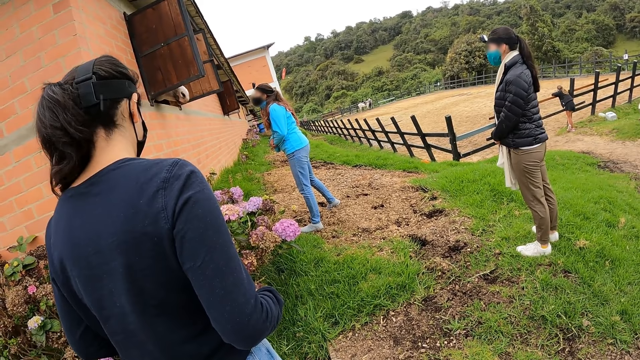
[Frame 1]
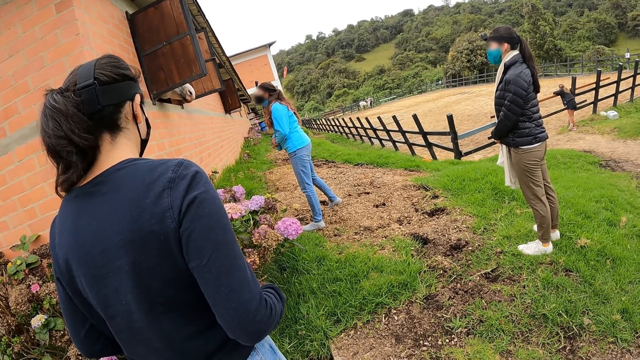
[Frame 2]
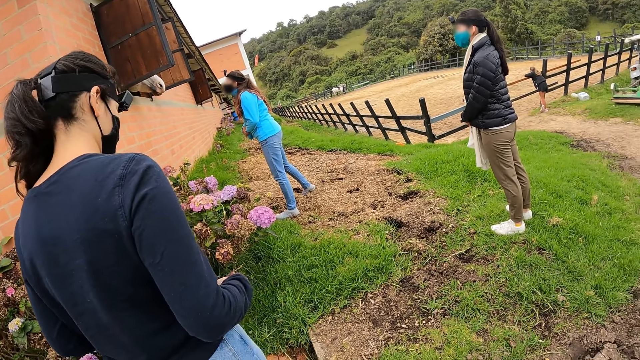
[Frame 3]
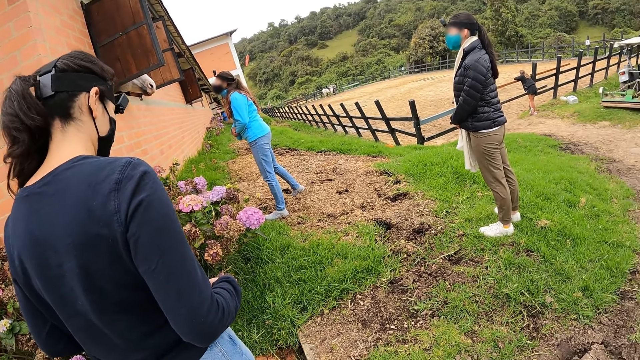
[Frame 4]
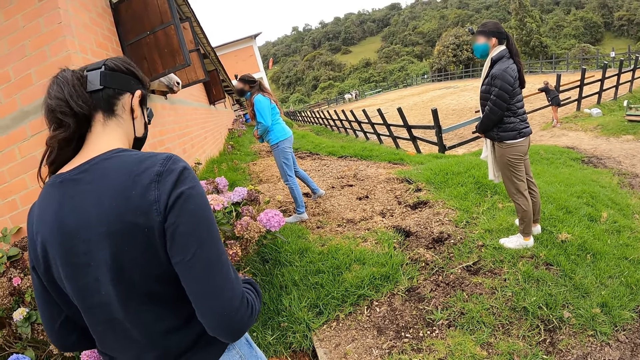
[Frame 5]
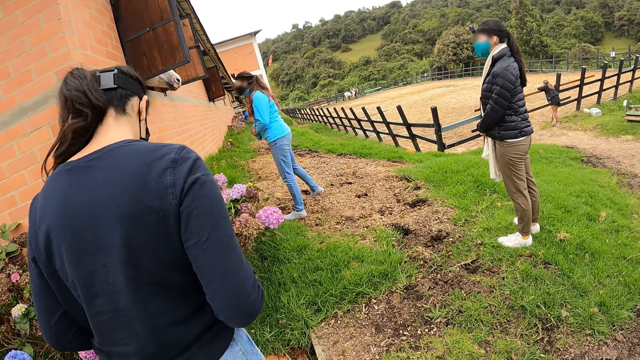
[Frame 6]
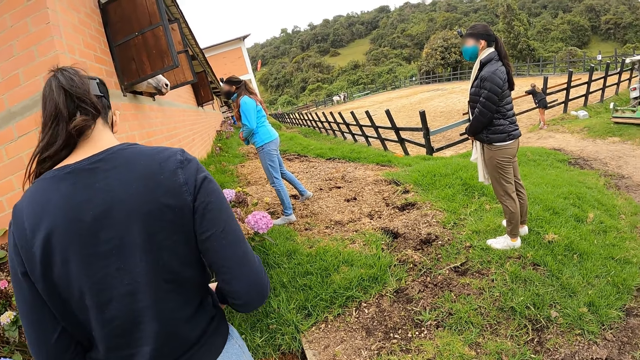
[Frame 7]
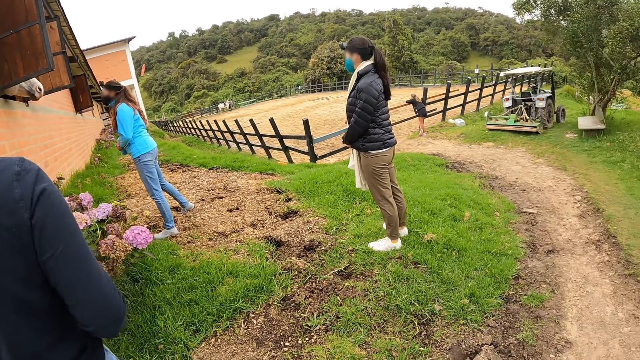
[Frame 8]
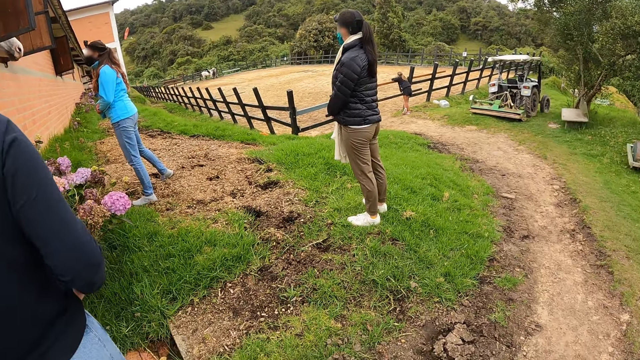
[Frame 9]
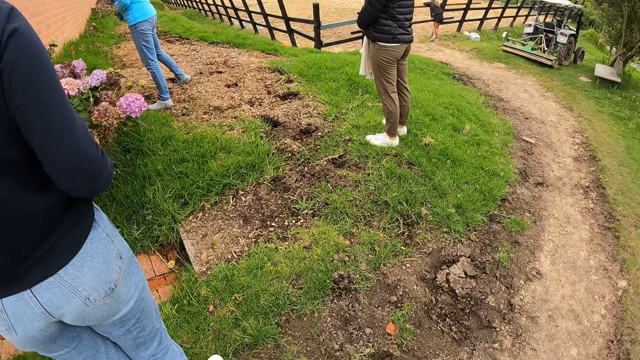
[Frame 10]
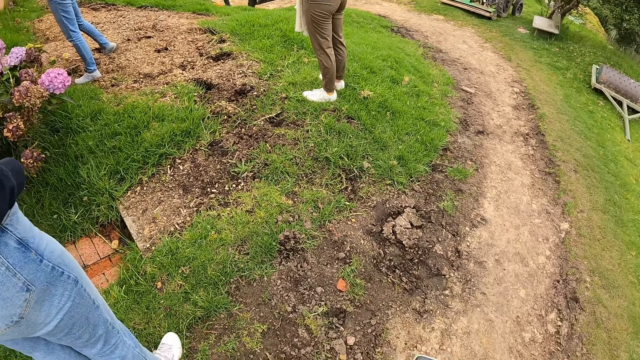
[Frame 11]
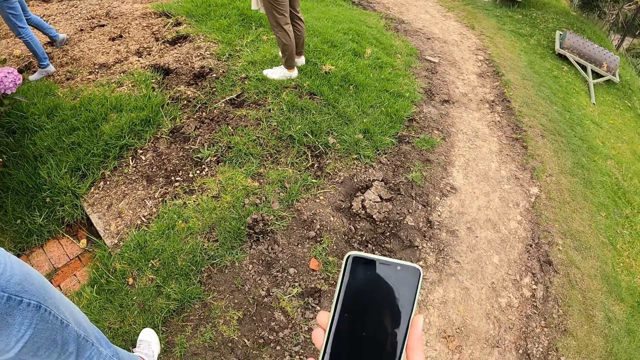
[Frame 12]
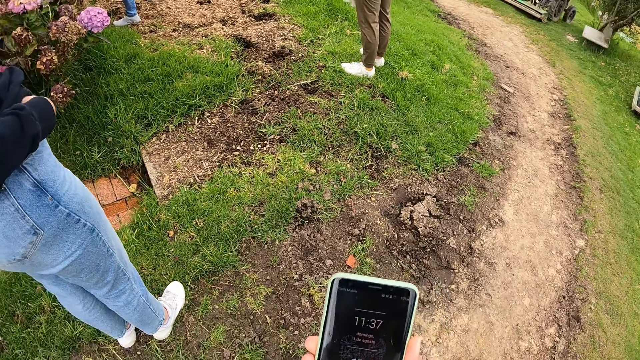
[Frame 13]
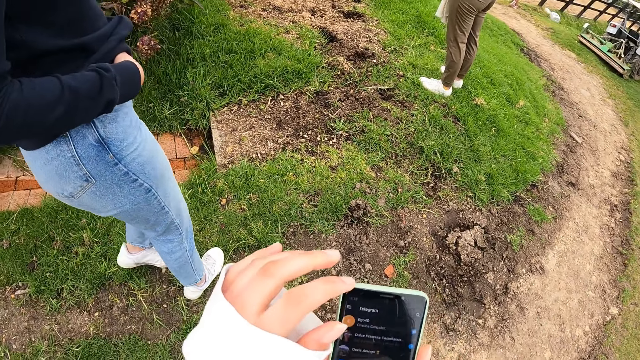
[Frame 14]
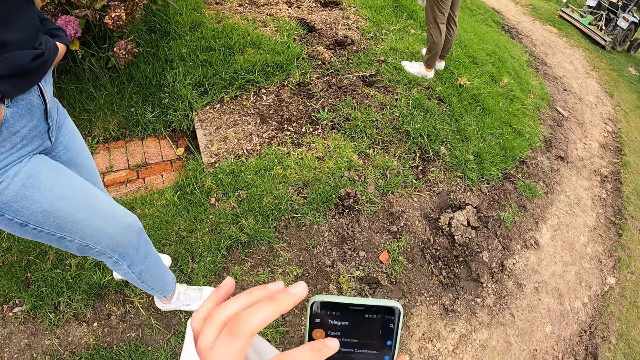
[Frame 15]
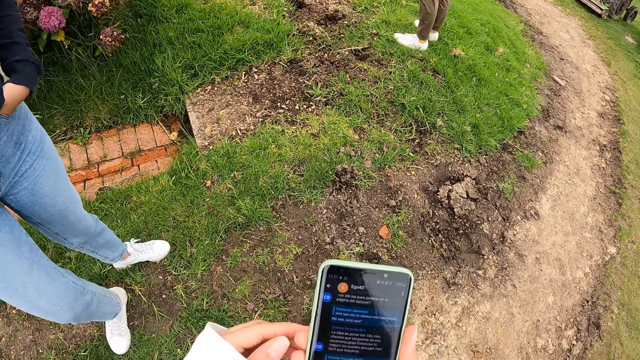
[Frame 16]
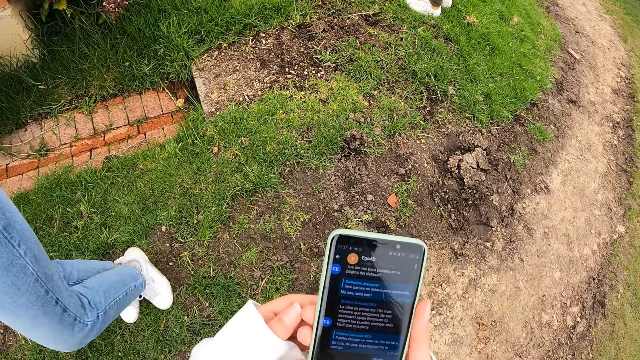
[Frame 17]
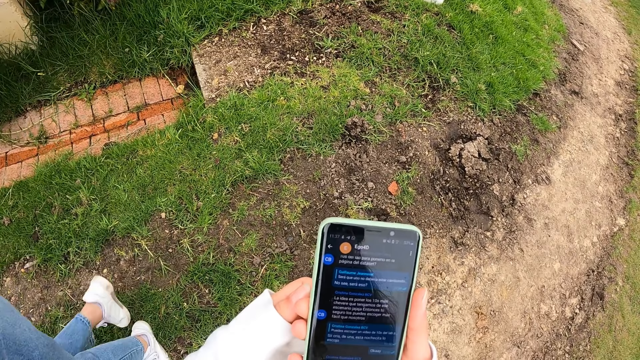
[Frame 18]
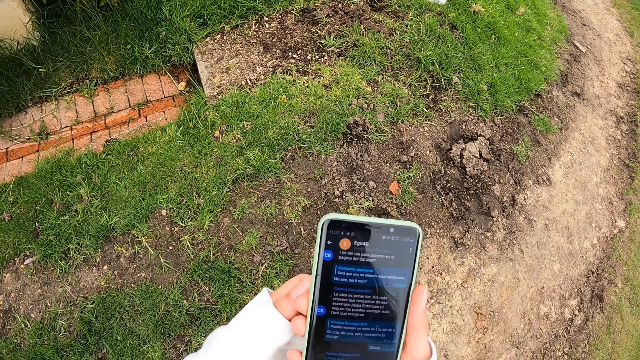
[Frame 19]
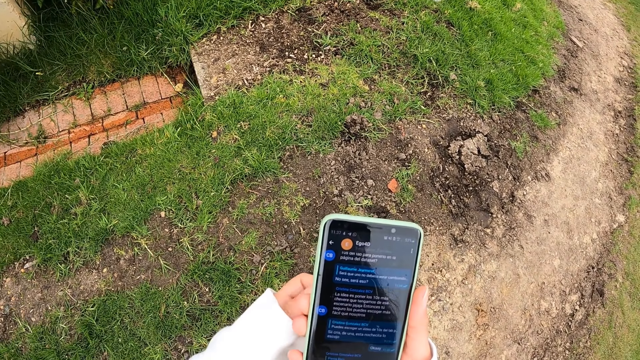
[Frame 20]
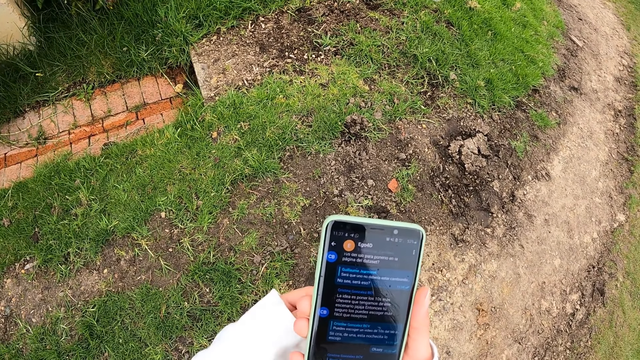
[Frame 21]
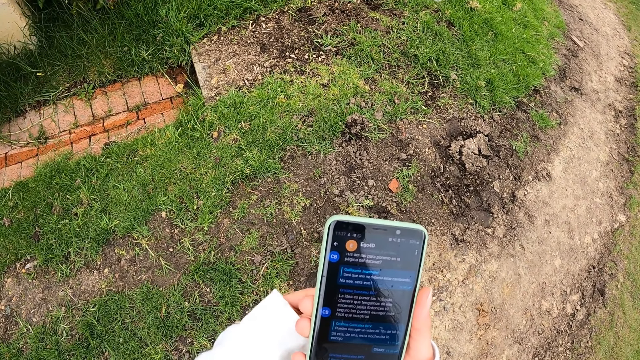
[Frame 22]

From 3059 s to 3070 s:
The camera wearer holds a phone with her right hand. She operates the phone in her right hand with her left hand.

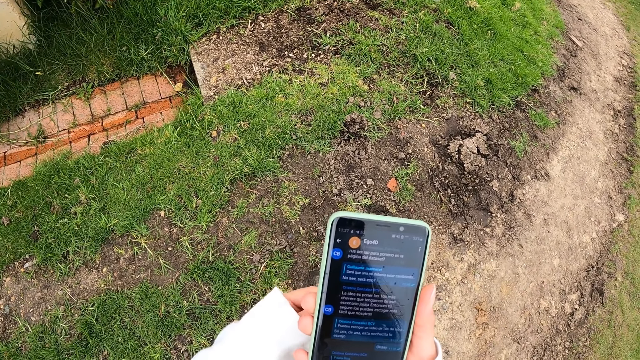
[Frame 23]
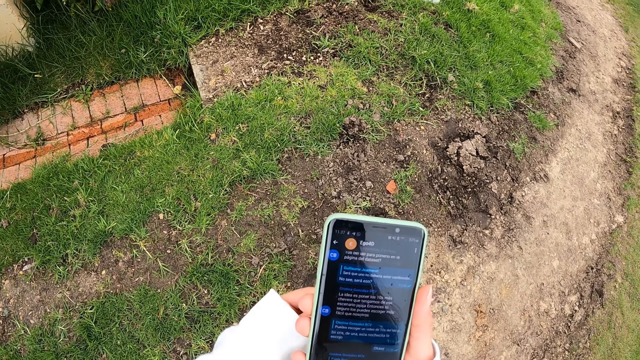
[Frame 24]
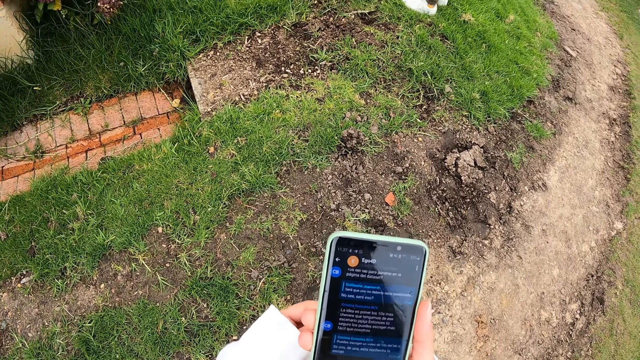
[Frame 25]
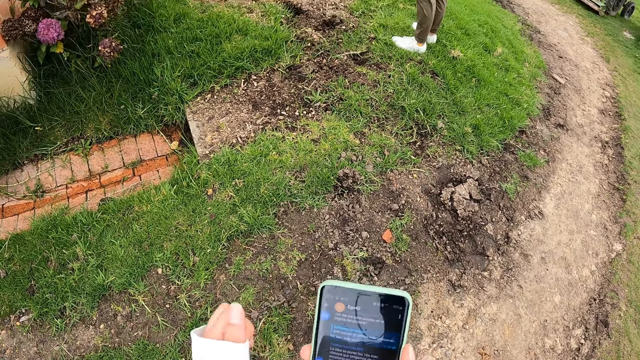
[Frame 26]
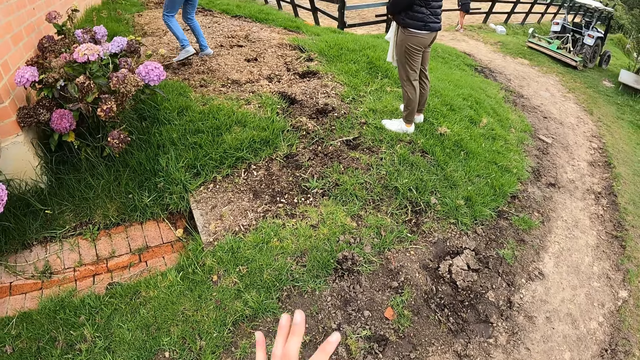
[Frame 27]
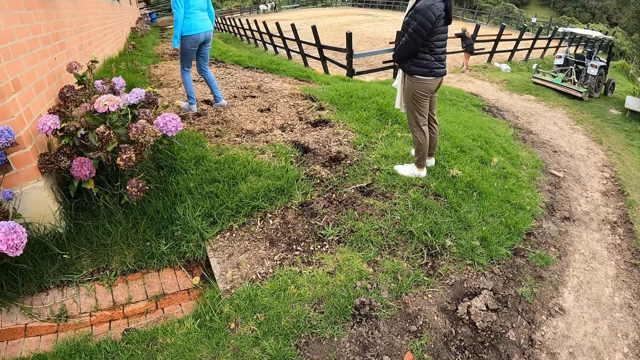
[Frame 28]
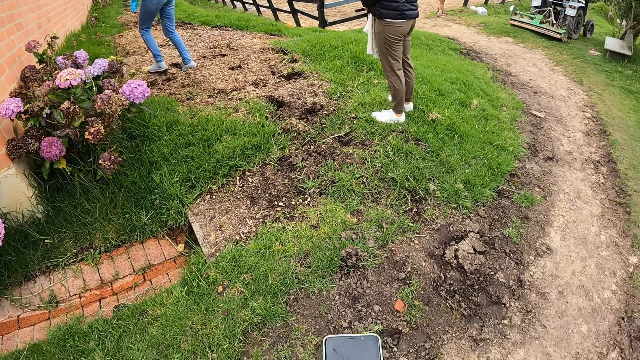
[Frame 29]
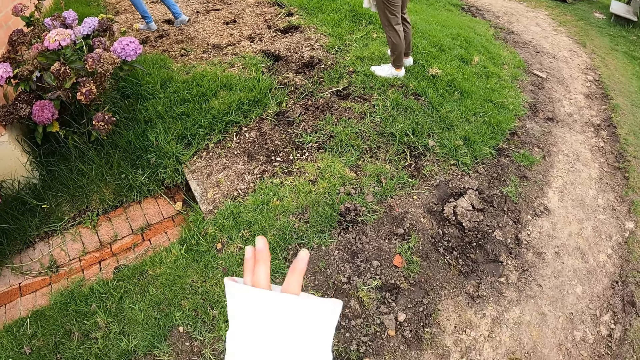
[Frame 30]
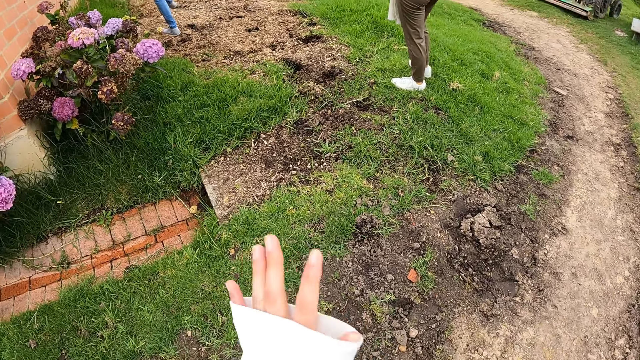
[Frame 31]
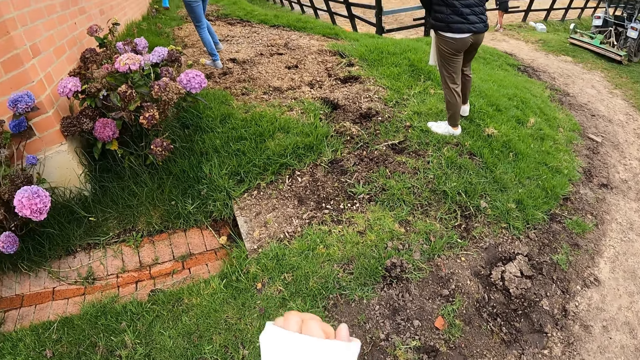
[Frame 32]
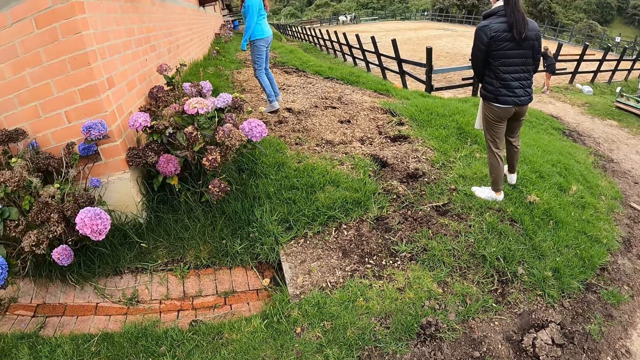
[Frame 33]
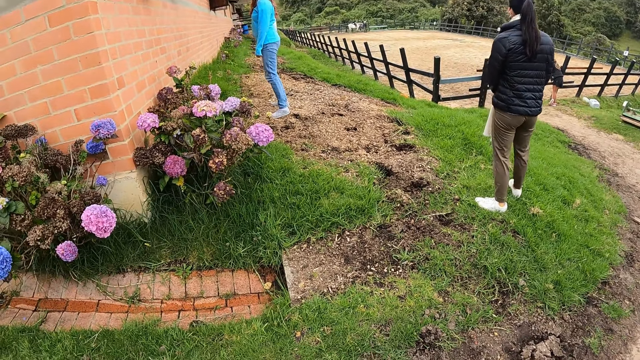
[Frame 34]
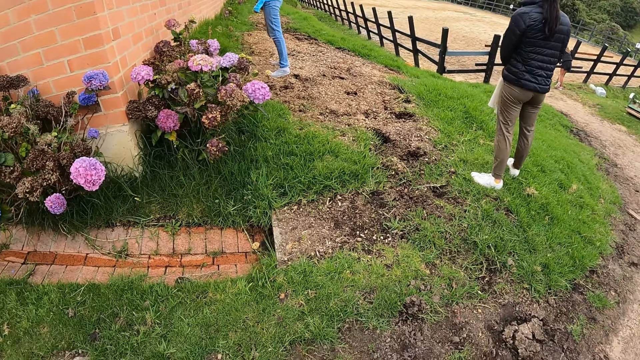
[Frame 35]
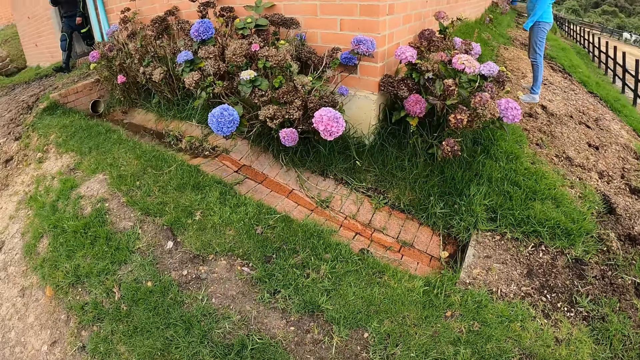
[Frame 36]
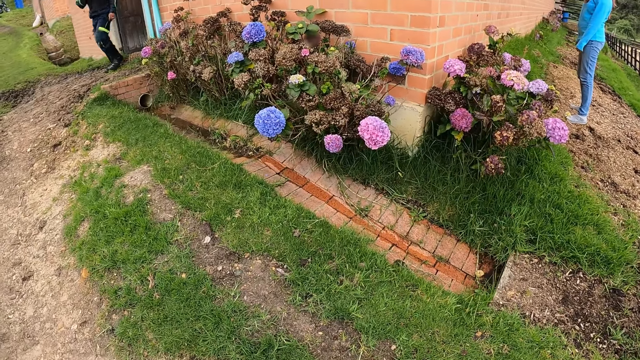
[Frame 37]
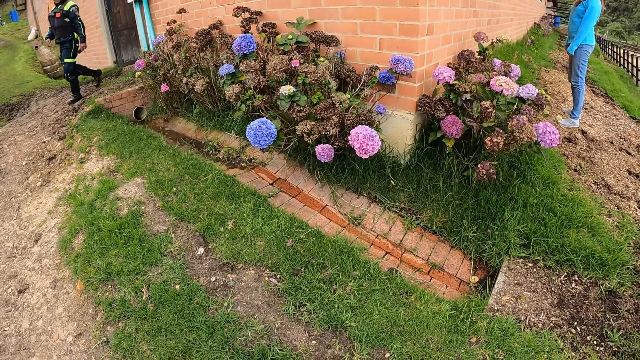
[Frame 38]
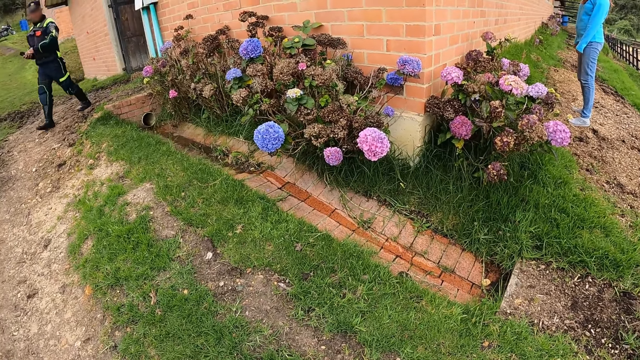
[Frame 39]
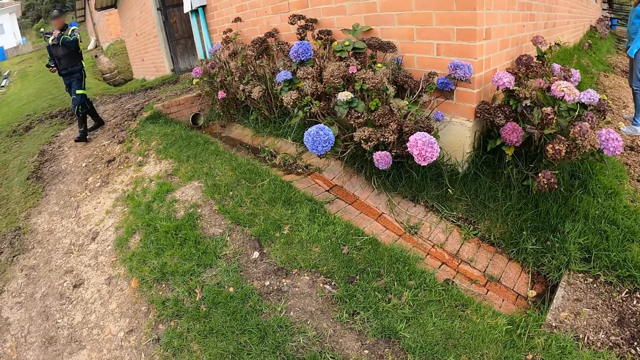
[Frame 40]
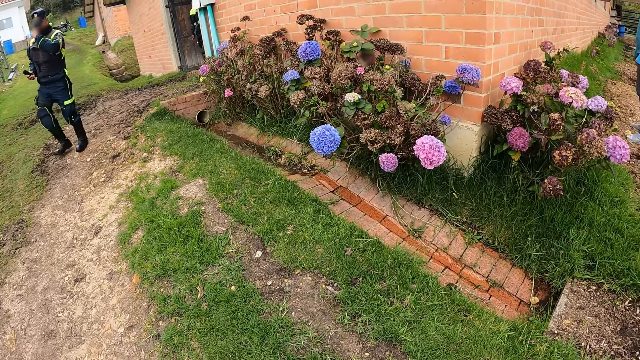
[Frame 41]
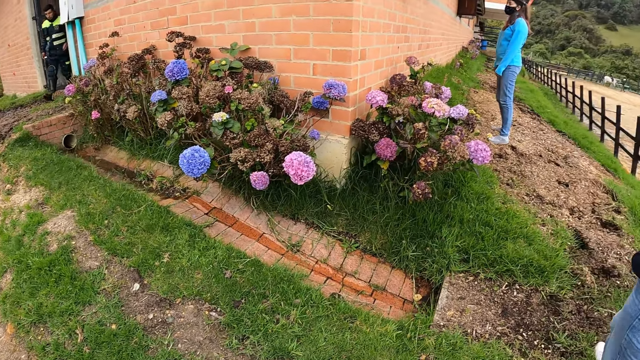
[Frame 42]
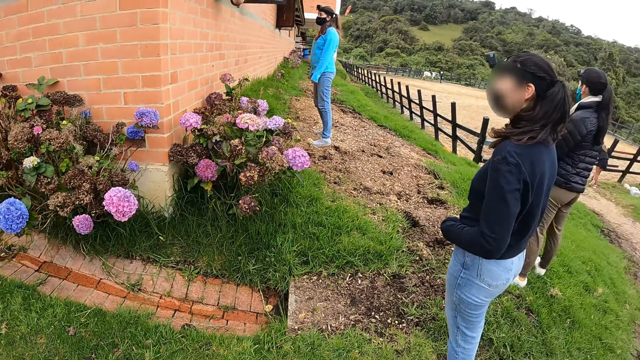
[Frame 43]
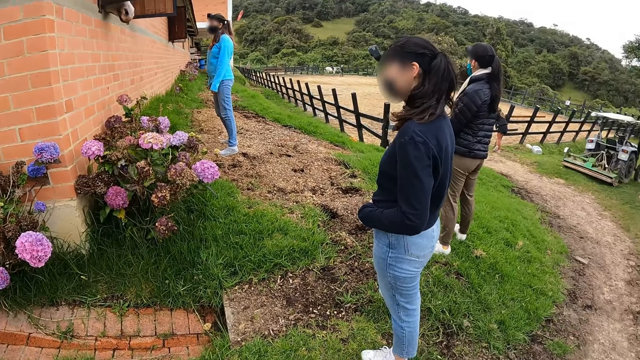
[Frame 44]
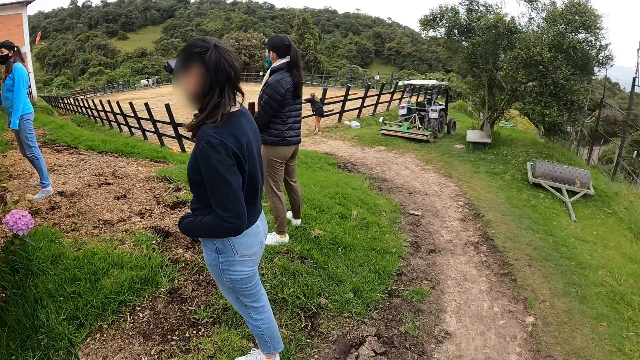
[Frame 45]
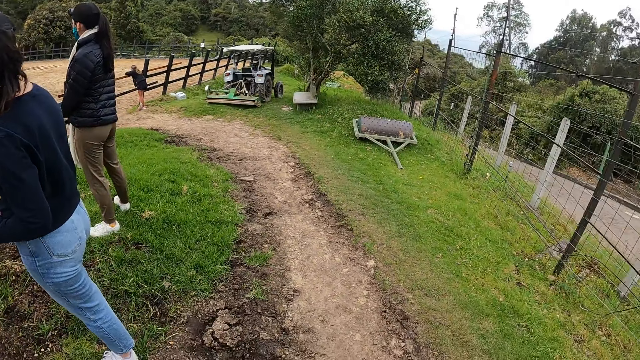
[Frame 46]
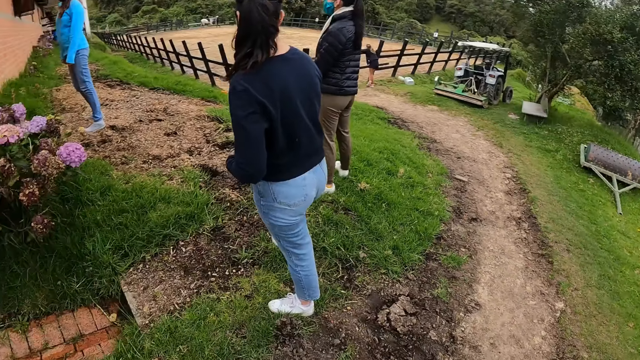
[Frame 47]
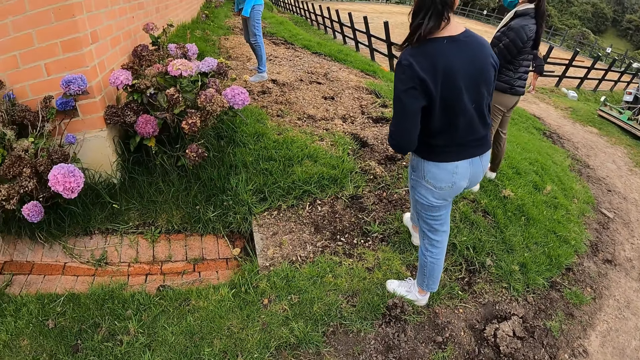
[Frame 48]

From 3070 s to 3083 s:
The camera wearer wipes a screen of the phone in her right hand with her left hand. A man walks out of the stable and wears a face mask. The camera wearer looks at the compound.
